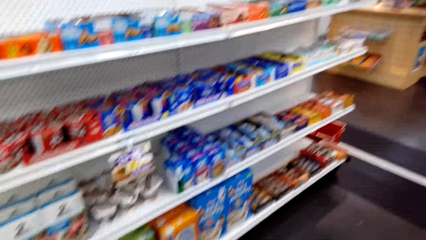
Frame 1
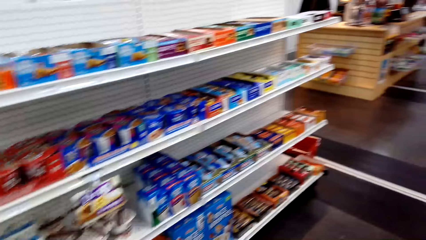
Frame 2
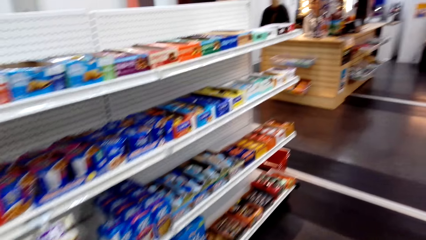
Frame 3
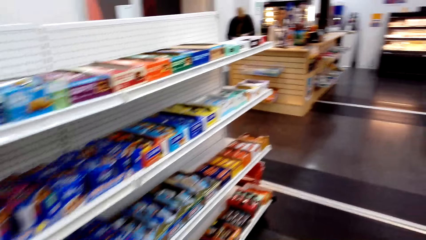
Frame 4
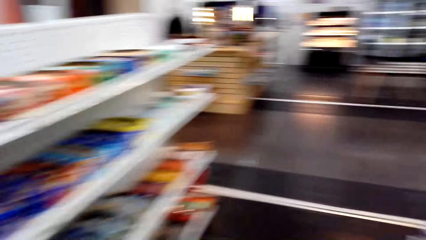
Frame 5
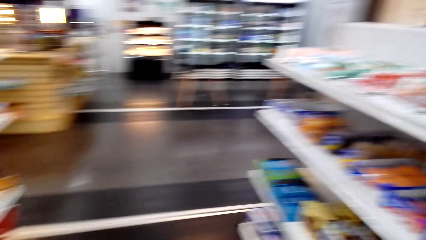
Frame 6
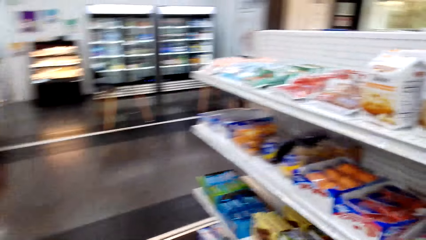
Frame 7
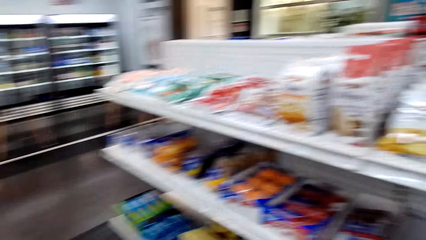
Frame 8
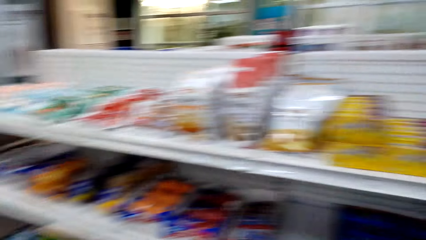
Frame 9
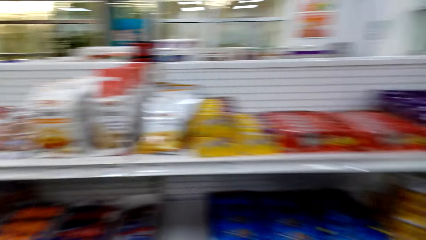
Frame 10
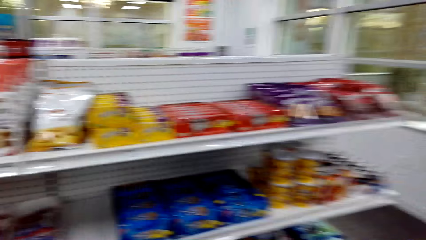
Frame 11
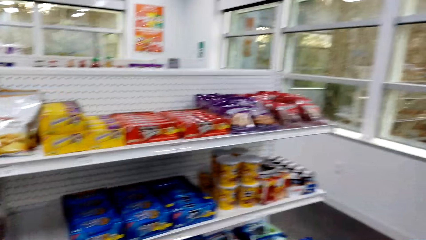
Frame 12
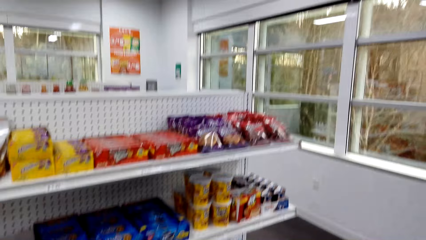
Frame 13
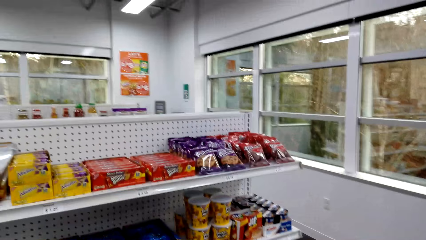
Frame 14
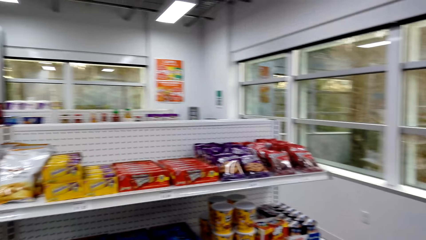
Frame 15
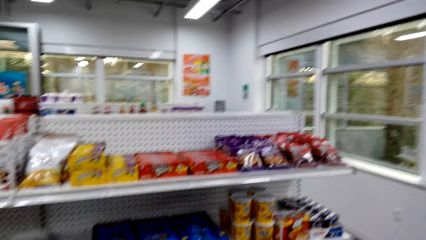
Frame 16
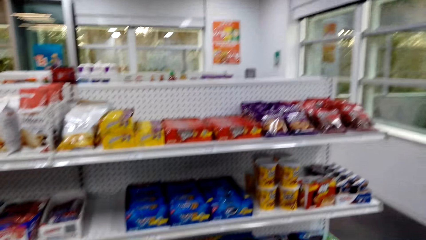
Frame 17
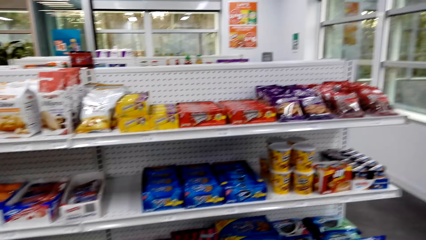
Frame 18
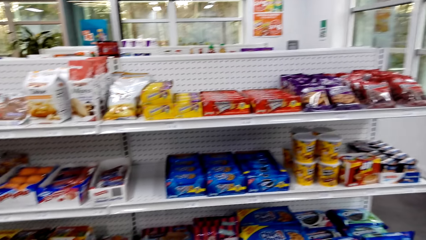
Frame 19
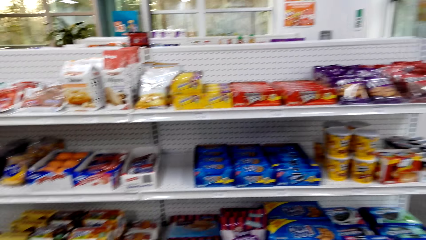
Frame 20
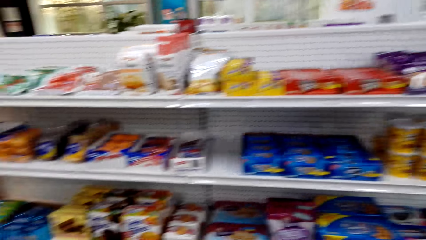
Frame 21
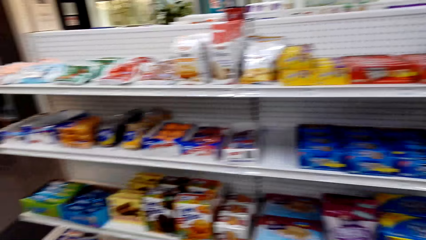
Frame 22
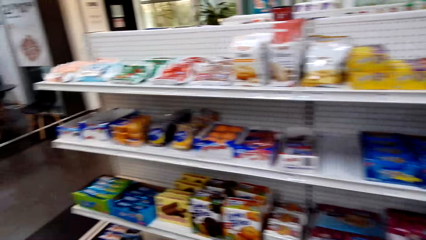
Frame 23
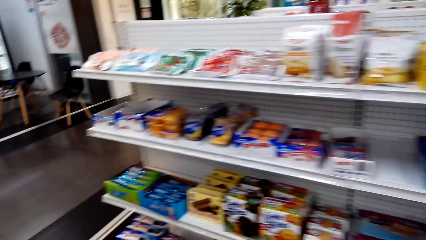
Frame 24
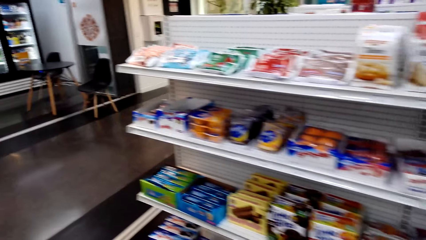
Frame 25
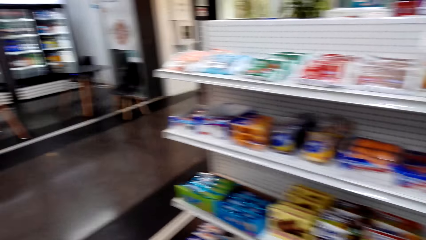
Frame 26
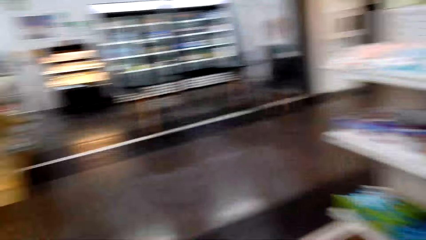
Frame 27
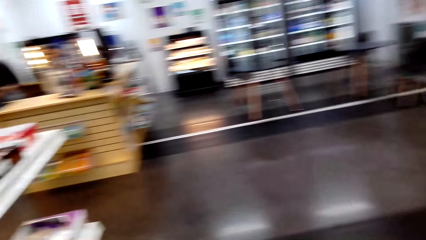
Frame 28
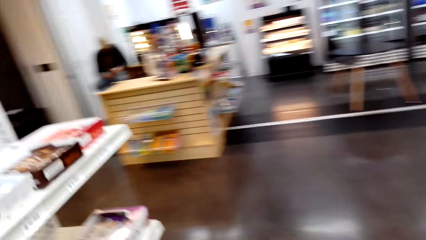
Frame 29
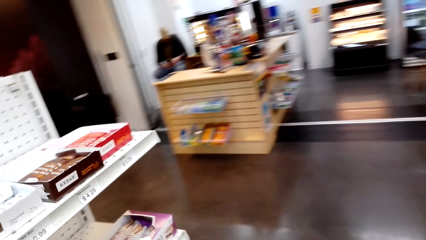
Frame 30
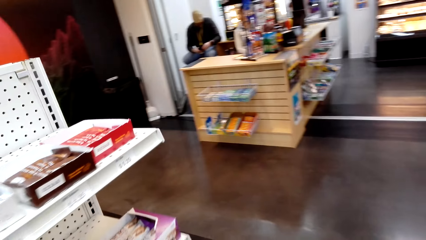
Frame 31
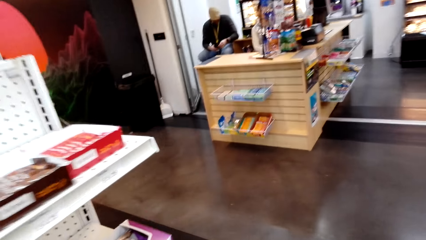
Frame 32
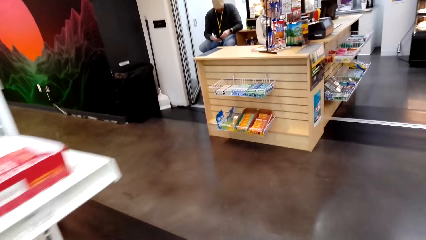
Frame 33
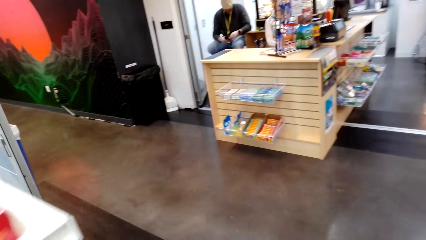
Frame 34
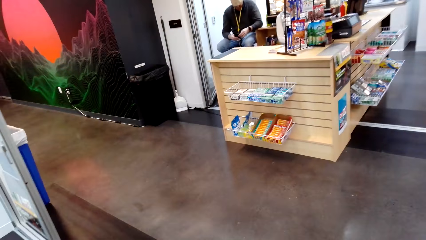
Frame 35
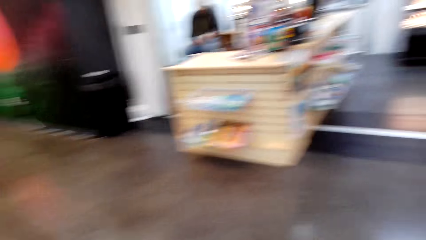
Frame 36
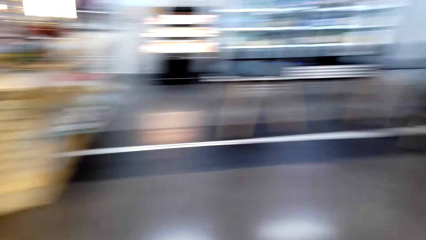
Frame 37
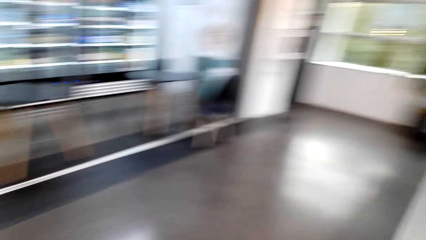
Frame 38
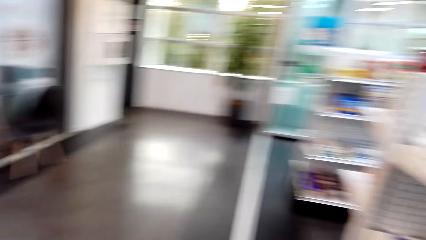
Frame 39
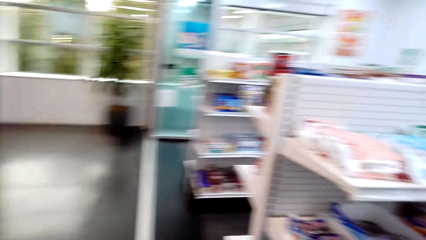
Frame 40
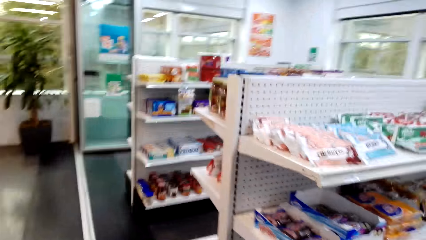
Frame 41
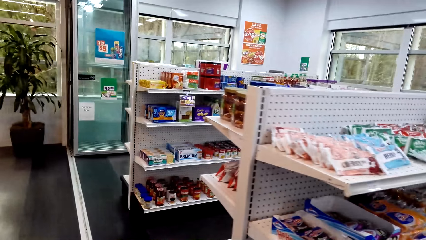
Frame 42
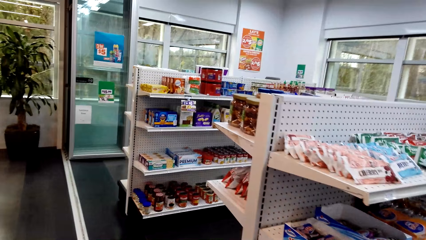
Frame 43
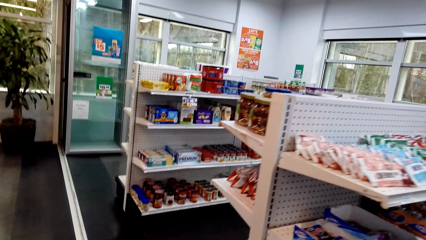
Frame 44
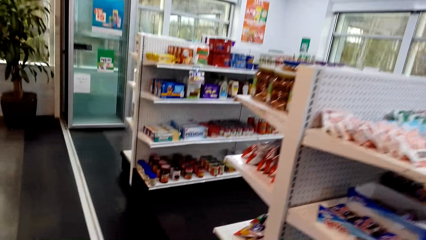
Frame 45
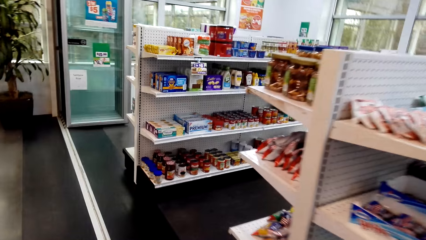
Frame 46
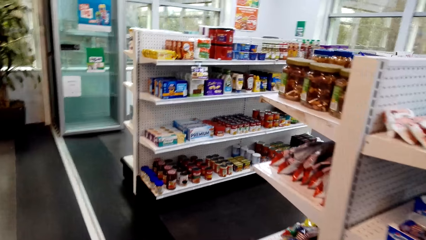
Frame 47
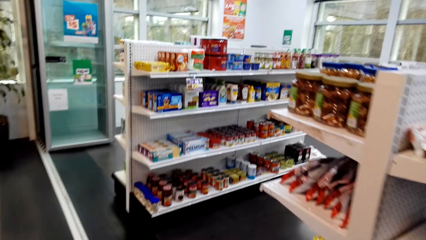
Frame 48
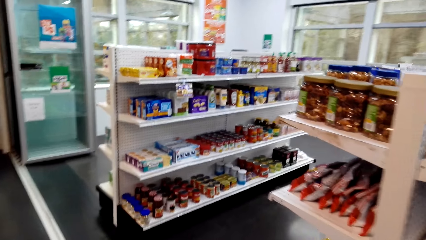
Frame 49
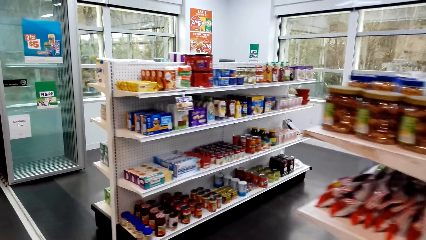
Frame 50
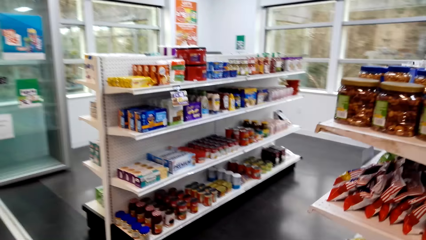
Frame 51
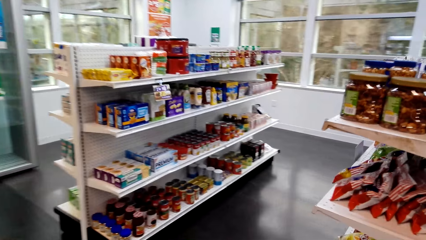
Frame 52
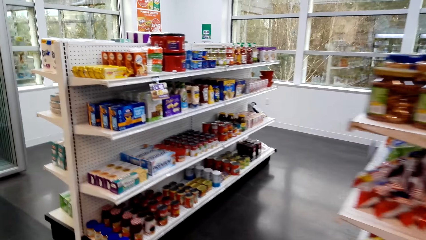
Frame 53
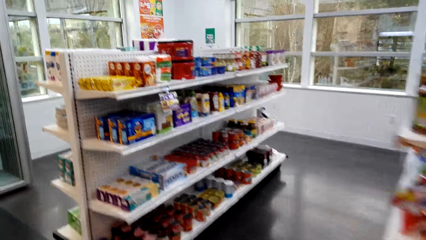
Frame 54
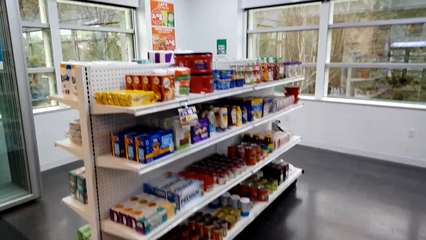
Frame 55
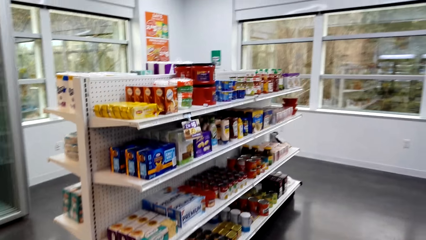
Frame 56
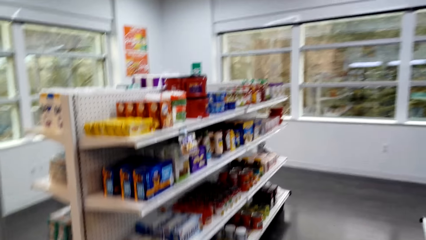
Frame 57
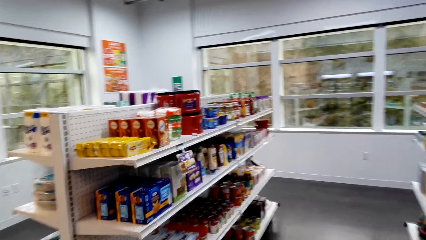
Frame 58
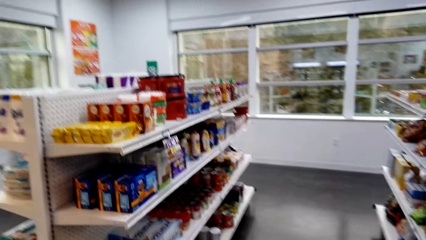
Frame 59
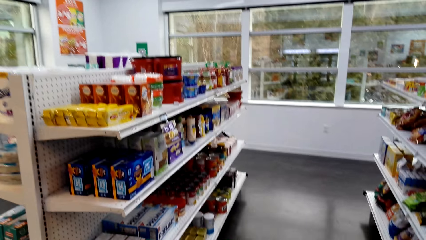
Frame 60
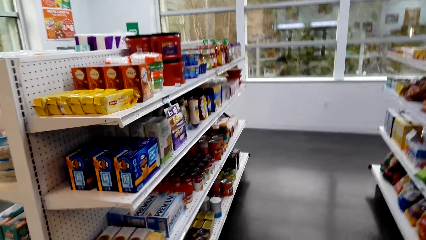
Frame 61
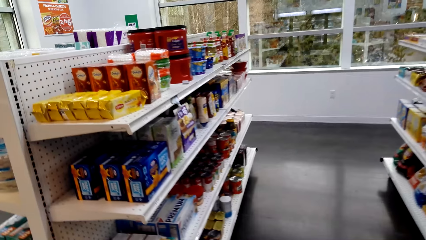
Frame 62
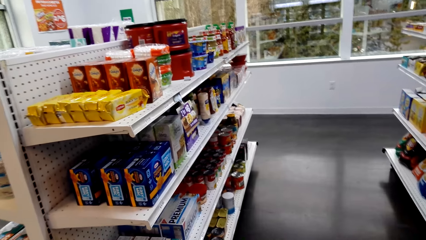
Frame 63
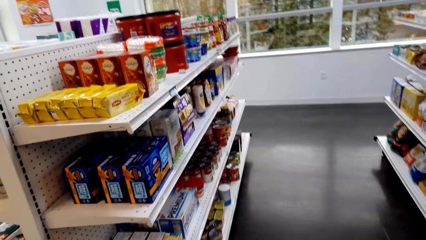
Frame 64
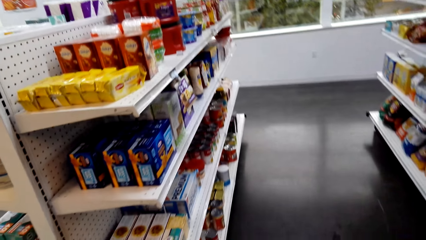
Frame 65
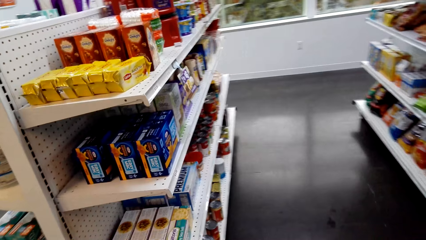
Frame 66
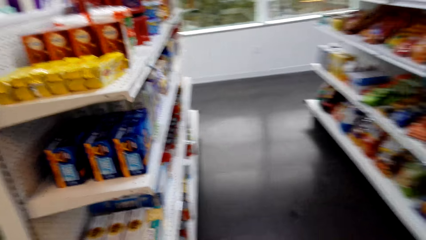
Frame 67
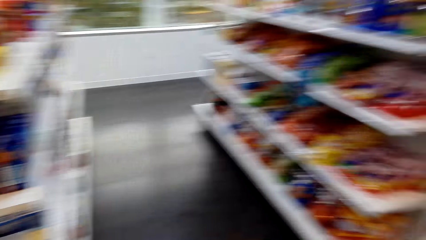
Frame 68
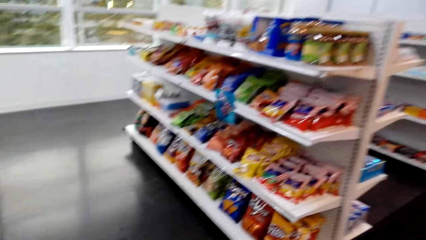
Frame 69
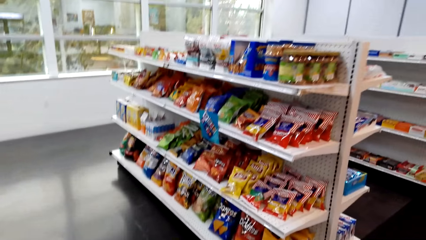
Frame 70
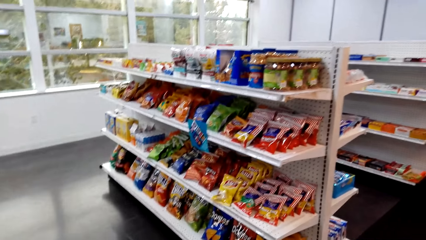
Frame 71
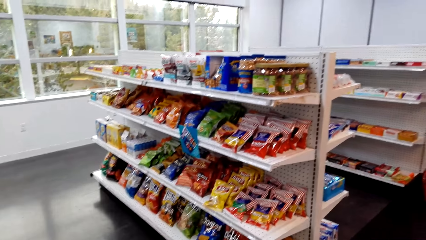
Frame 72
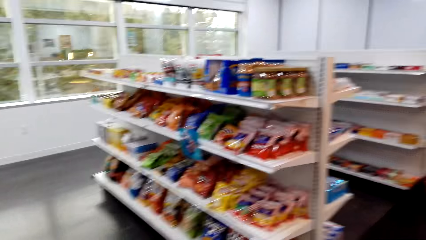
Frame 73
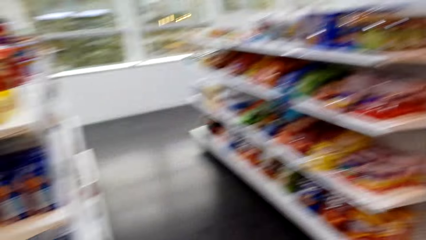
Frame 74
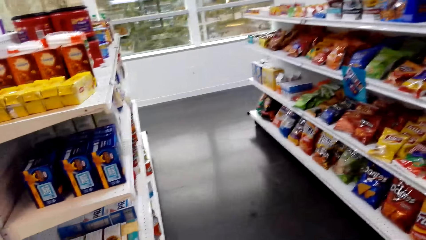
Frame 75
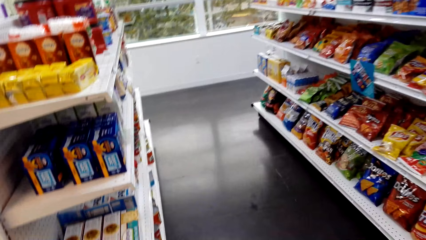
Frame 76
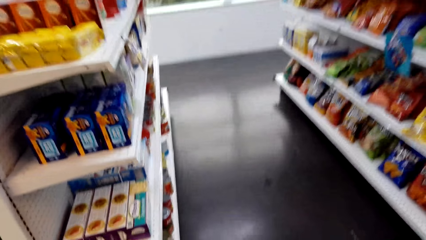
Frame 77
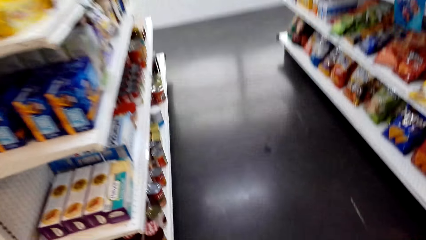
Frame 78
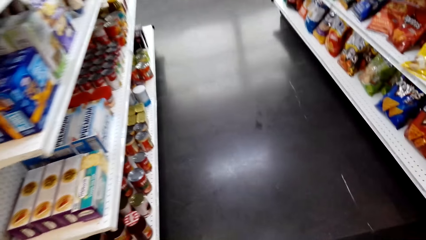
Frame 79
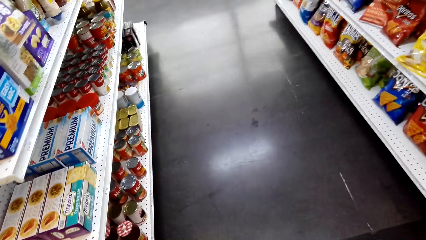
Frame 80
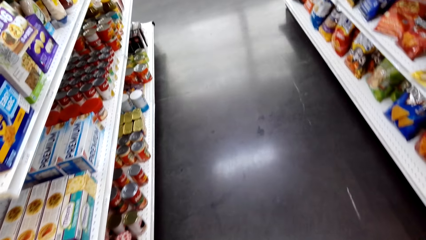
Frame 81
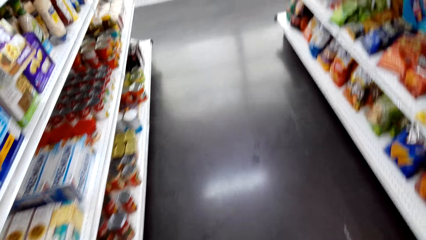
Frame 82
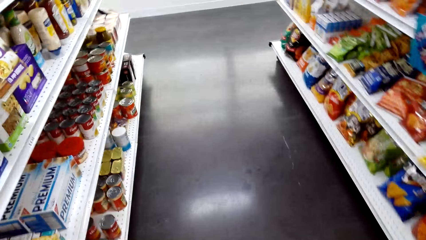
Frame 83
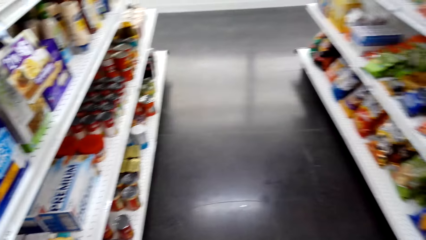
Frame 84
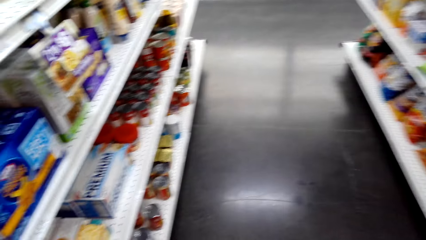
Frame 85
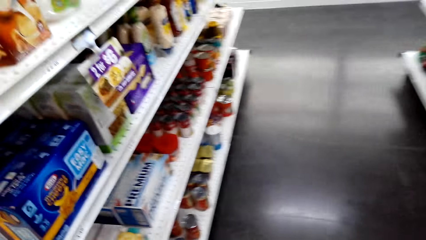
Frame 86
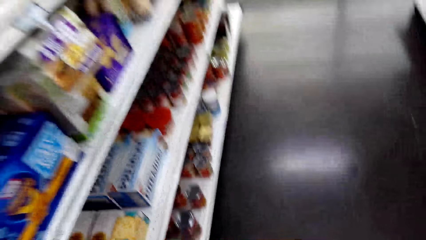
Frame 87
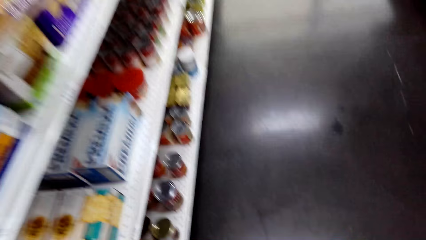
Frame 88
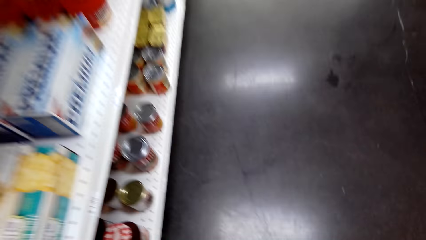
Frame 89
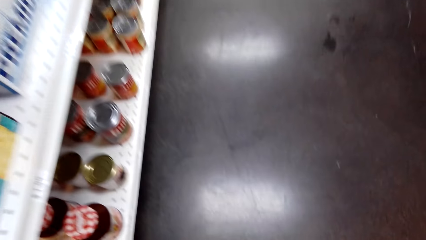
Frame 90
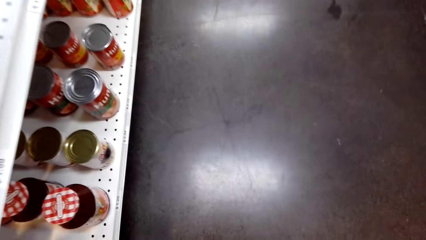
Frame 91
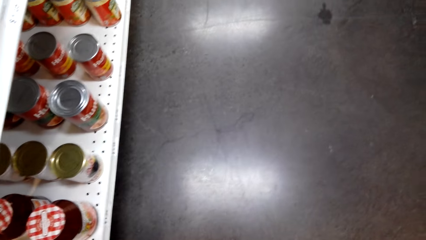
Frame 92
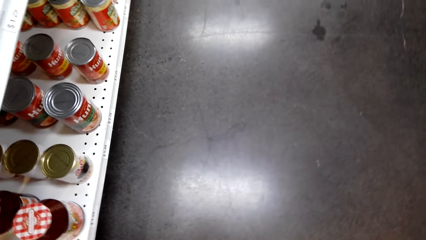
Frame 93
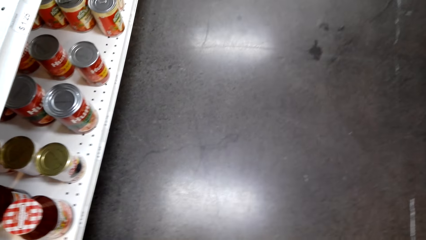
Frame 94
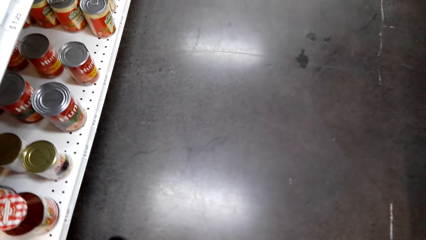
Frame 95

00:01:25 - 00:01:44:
The camera wearer looks around. They step forward. They look around. They step forward. They look around. They look around again. They walk in the shop.
